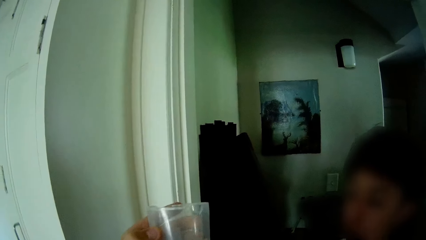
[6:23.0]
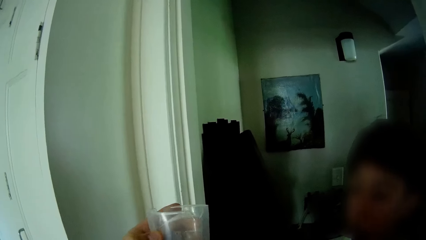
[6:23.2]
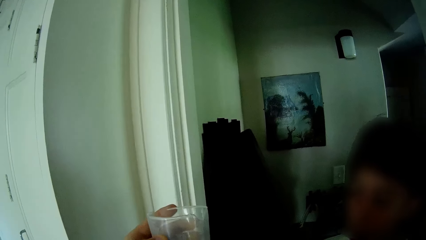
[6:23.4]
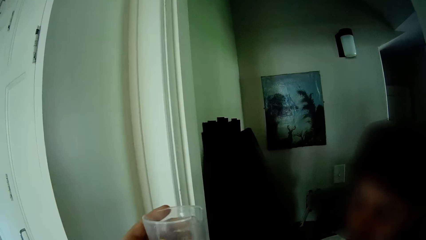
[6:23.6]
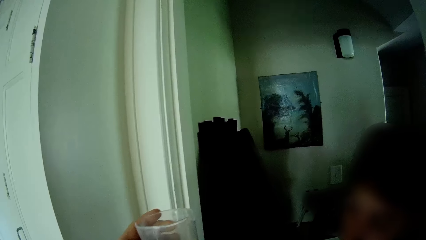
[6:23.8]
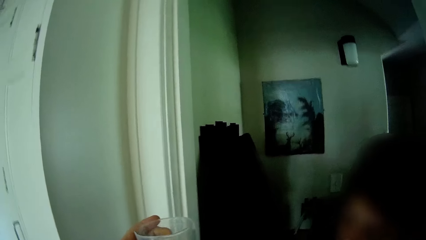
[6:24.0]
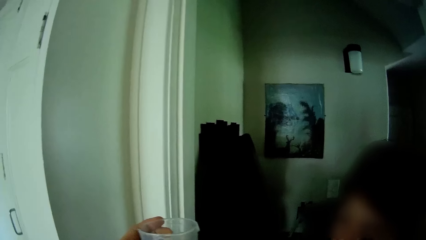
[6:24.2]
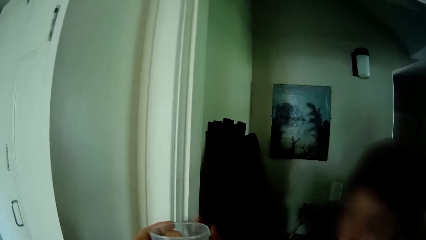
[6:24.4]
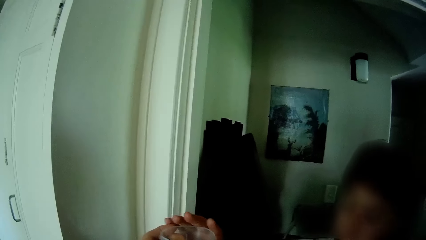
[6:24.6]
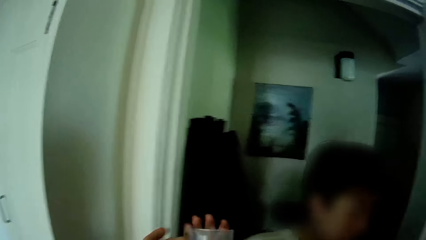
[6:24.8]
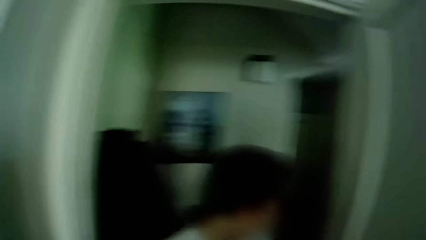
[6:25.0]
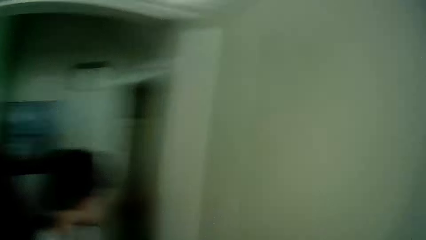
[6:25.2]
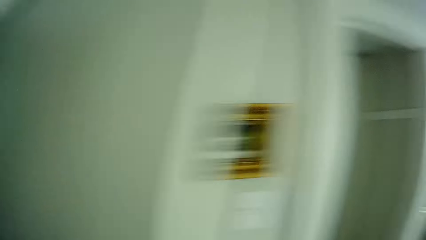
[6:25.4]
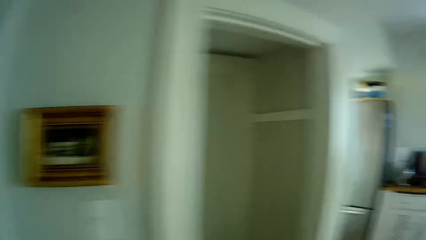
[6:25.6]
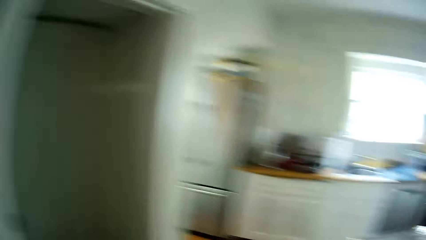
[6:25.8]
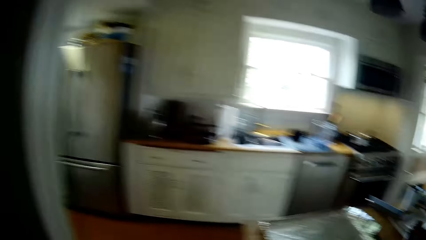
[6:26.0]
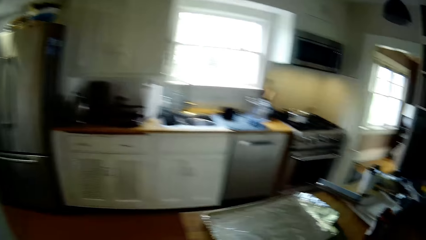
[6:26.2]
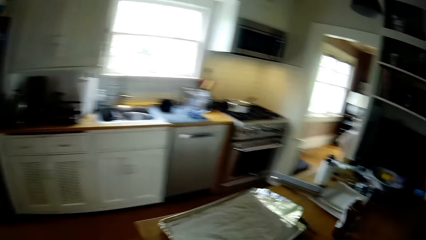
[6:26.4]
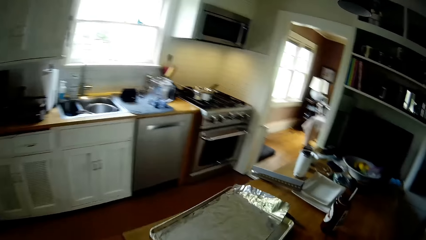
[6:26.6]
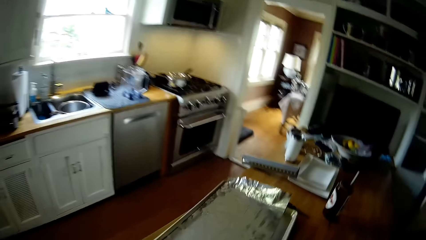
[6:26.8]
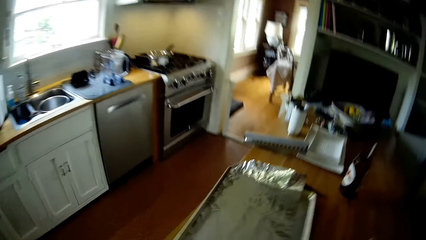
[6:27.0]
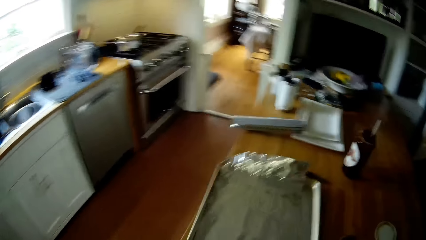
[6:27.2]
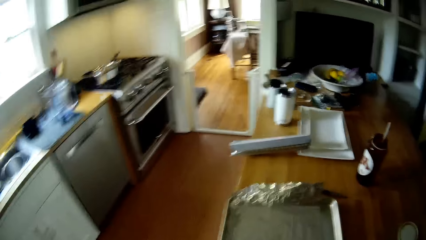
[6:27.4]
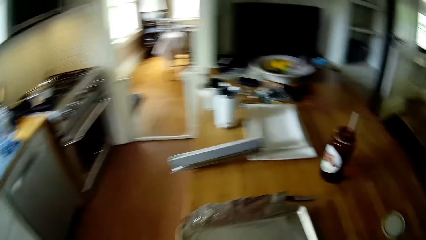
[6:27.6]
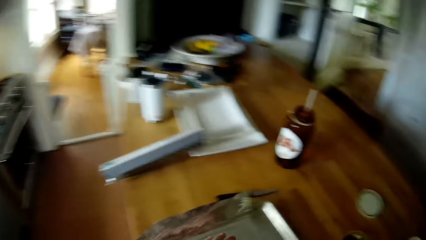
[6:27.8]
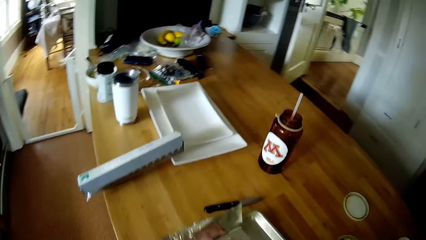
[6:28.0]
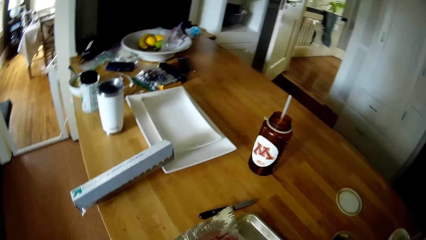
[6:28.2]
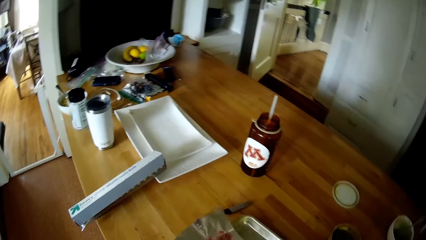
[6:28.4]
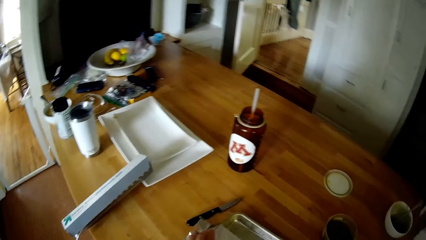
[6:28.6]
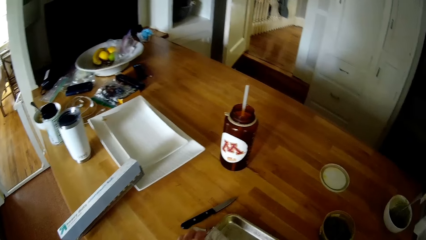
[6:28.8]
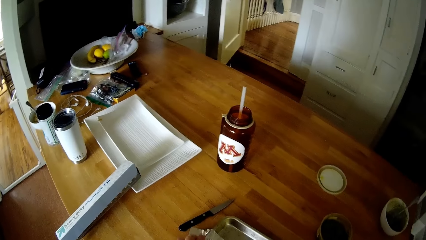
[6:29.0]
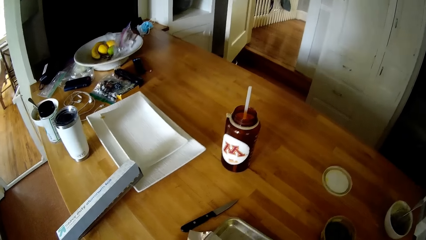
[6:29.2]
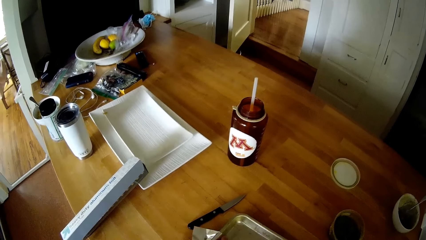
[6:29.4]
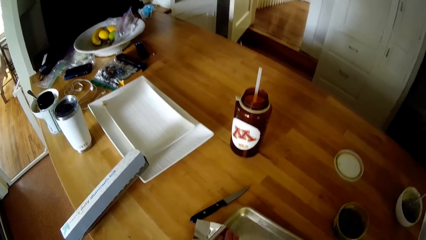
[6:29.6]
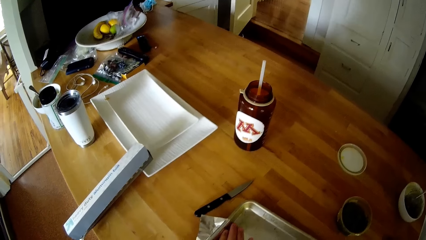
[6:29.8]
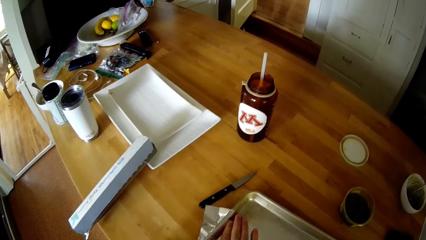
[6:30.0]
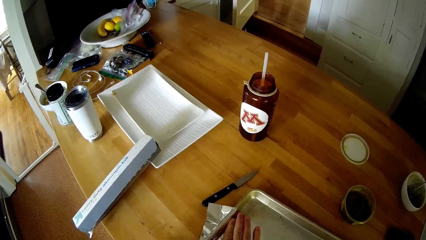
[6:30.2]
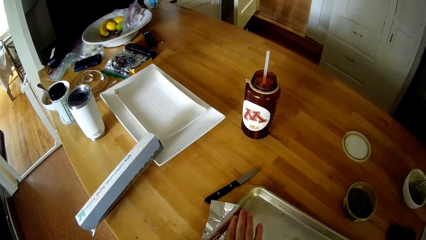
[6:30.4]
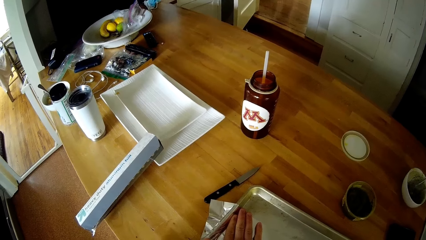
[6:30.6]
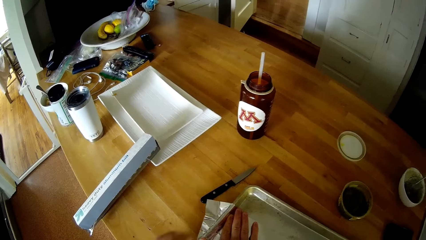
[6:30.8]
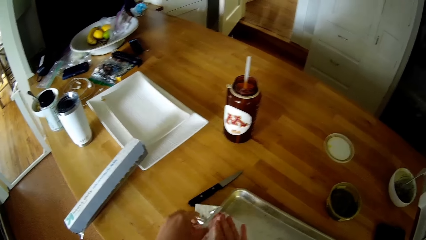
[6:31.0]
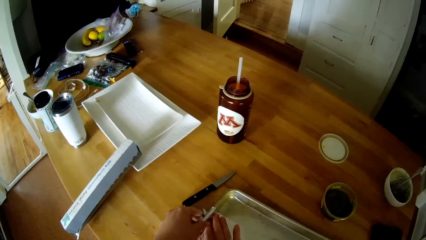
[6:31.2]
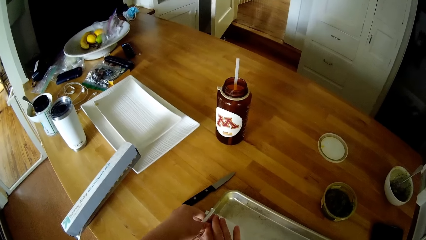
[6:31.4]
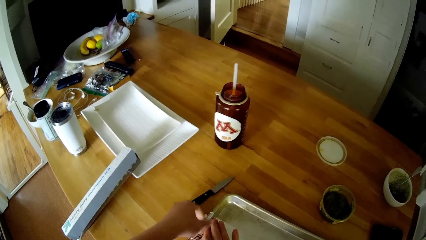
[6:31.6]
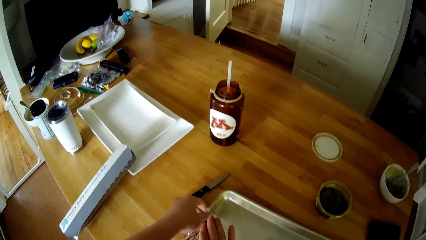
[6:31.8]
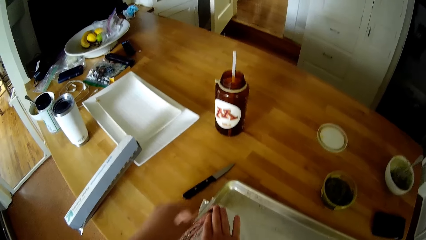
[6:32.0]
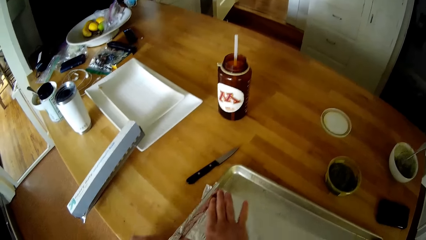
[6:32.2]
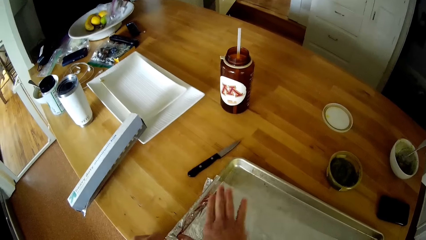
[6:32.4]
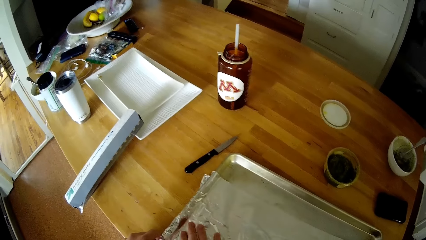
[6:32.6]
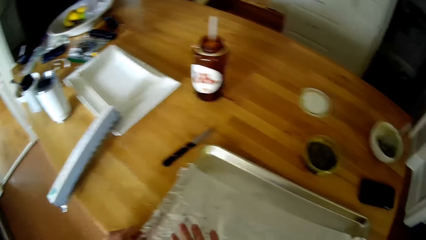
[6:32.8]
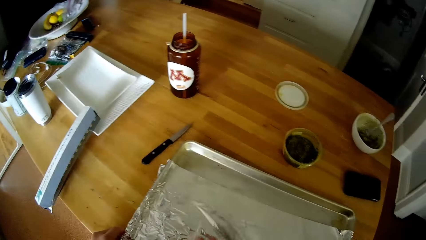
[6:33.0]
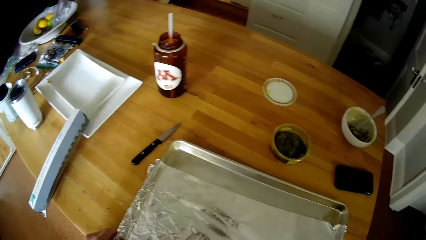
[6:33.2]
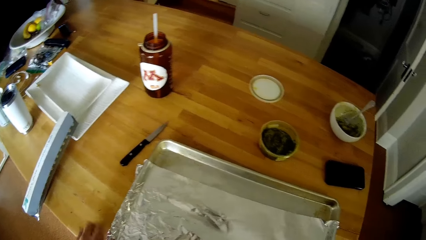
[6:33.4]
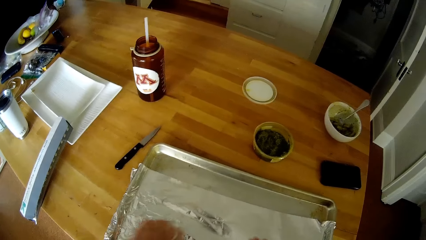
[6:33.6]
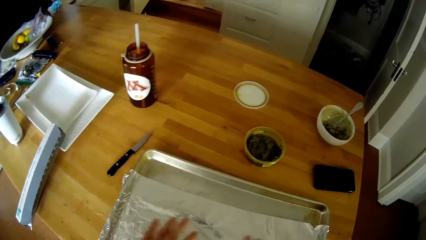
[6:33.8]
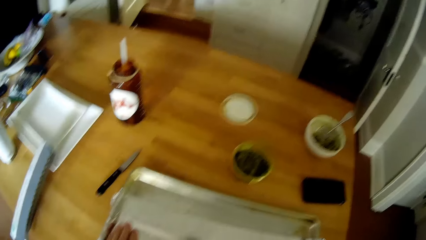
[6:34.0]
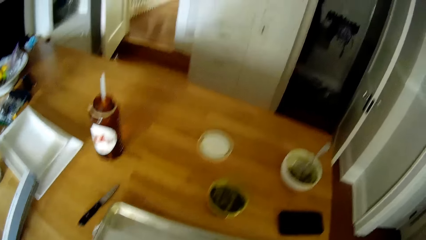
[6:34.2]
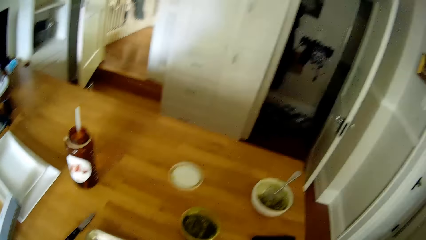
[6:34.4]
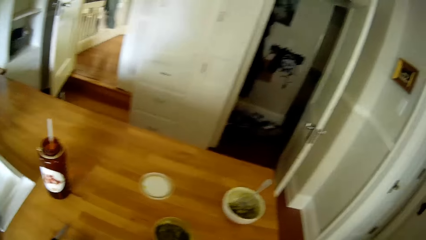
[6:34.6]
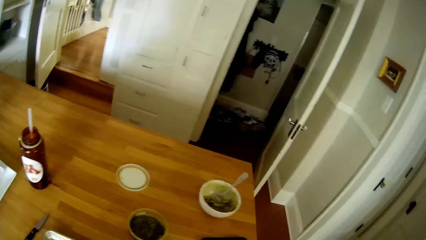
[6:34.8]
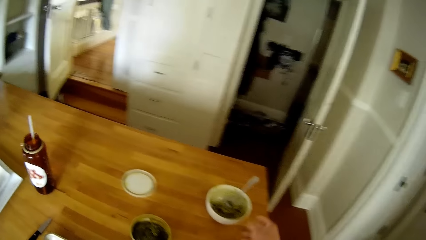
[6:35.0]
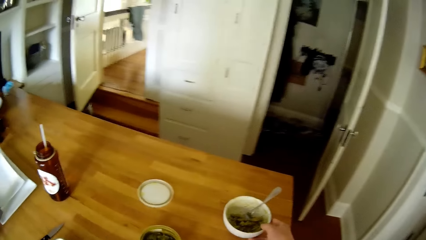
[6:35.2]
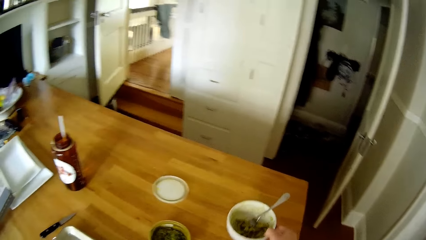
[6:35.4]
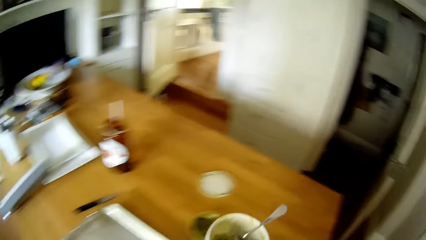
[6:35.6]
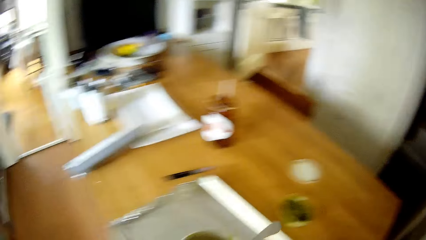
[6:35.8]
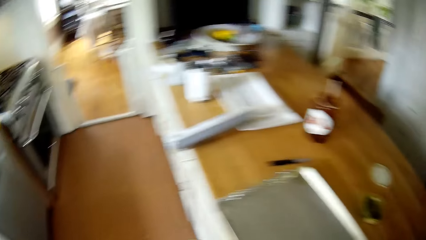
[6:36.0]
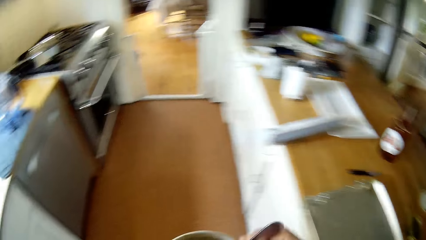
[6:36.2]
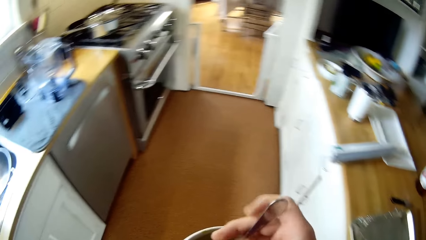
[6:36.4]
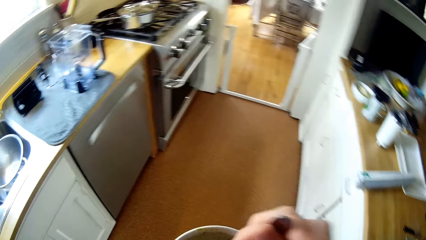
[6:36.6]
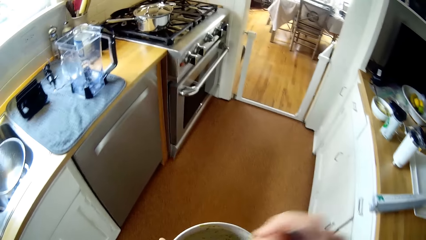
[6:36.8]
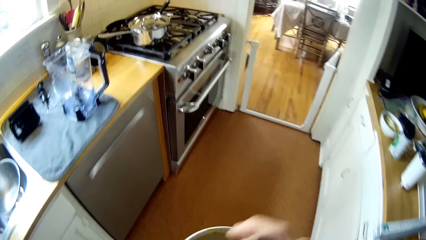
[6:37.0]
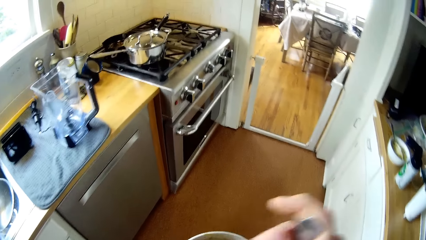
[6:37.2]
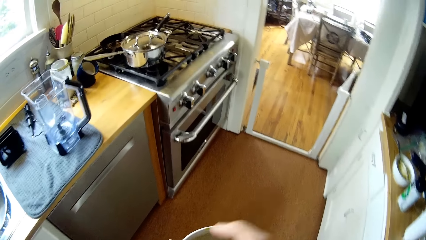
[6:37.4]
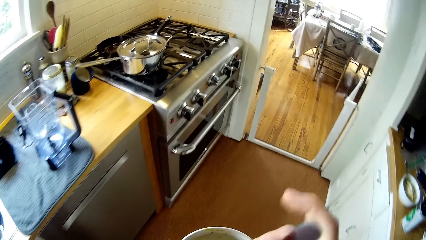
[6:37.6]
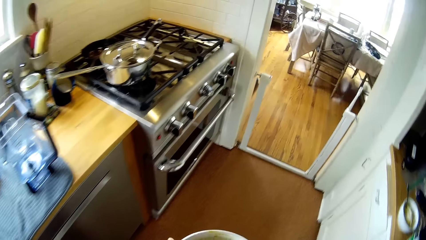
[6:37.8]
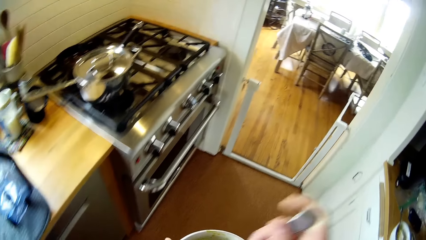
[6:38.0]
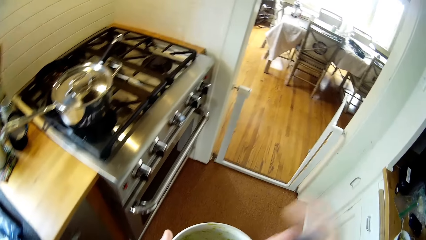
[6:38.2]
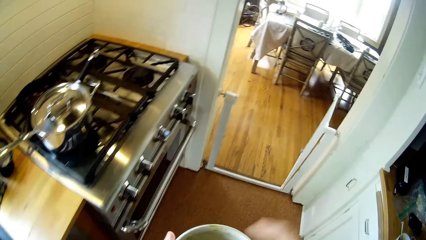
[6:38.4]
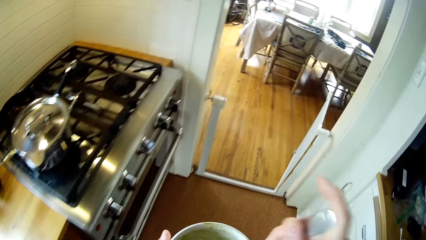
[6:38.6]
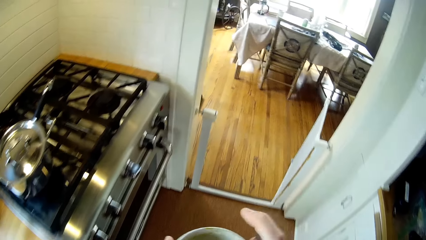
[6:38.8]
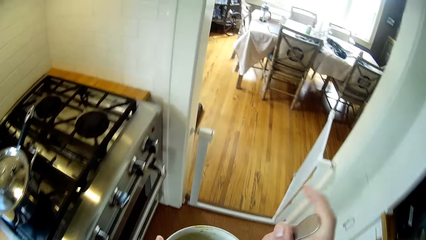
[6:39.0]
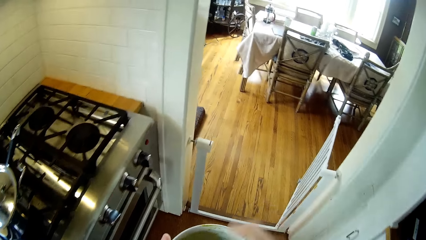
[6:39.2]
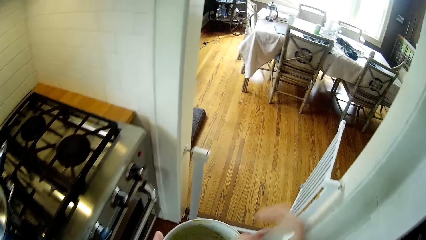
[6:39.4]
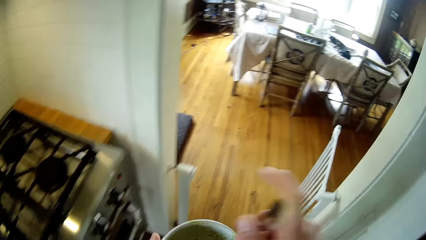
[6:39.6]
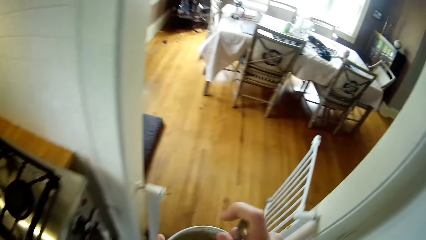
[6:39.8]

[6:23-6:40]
The camera wearer holds the cup in his left hand. He gives the boy the cup in his left hand. He walks around. He soliloquizes the song. He touches the tray. He places his right hand on the foil. He wraps the foil around the tray with his left hand. He adjusts the foil on the tray with both hands. He picks up a bowl of spaghetti or plate of noodles from the table with his right hand. He turns the spaghetti with a spoon in his right hand. He holds the bowl of spaghetti in his left hand.
